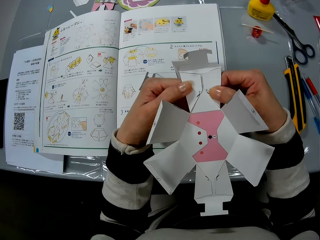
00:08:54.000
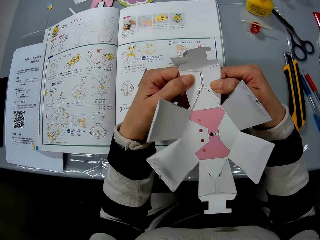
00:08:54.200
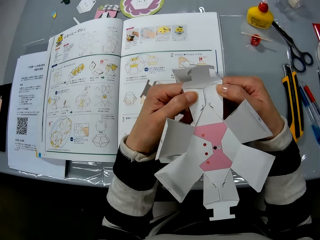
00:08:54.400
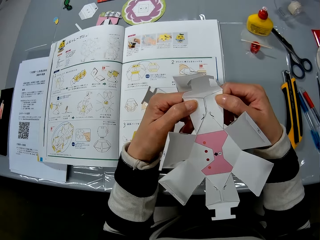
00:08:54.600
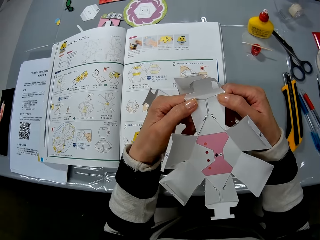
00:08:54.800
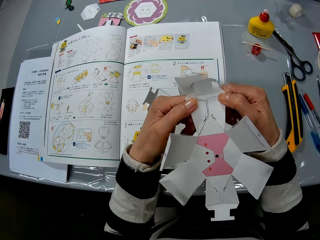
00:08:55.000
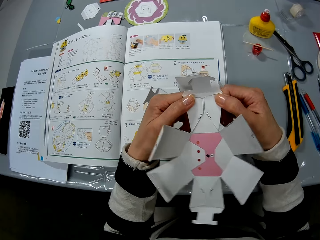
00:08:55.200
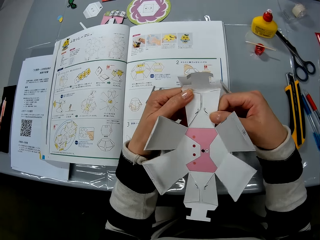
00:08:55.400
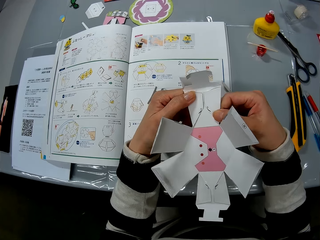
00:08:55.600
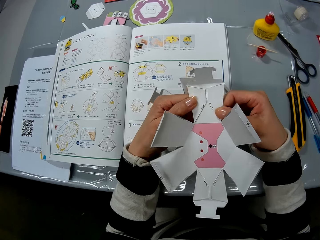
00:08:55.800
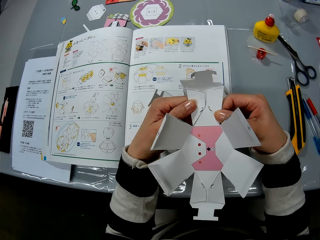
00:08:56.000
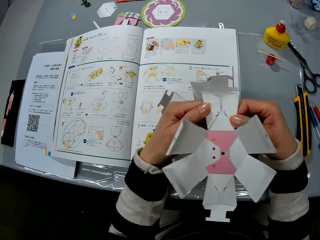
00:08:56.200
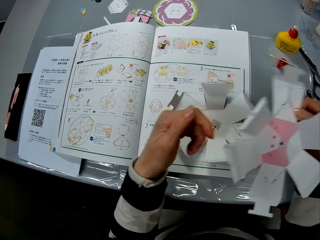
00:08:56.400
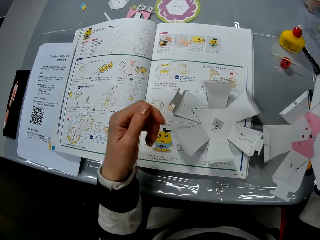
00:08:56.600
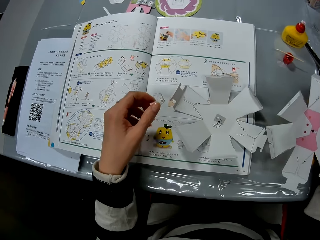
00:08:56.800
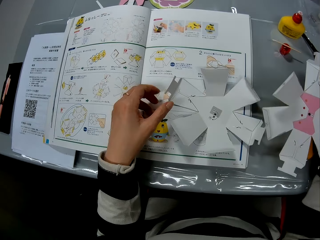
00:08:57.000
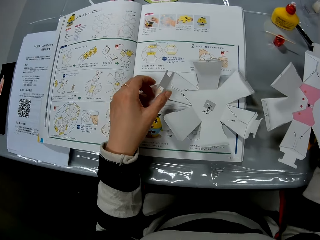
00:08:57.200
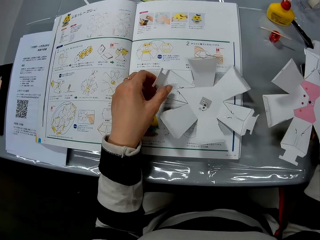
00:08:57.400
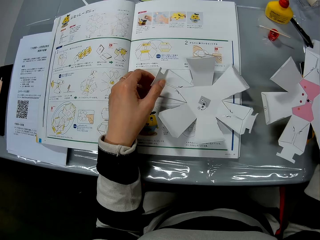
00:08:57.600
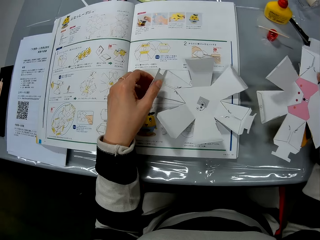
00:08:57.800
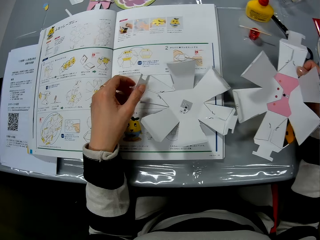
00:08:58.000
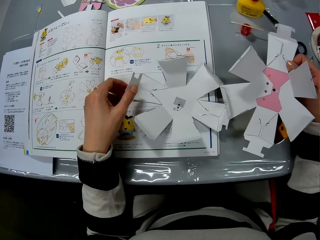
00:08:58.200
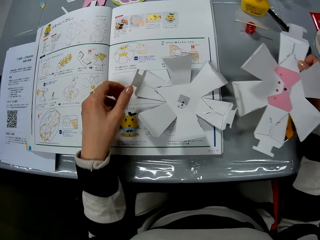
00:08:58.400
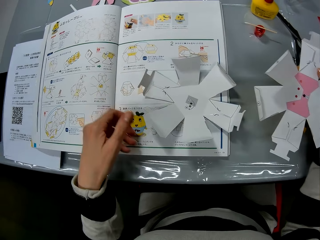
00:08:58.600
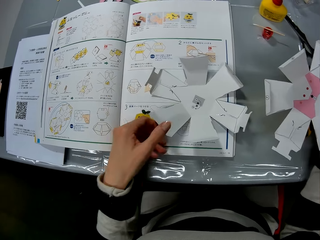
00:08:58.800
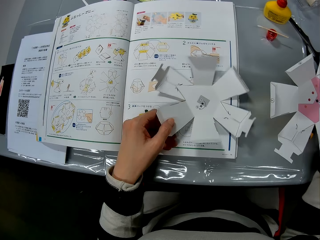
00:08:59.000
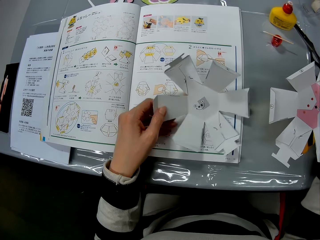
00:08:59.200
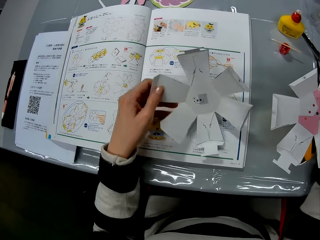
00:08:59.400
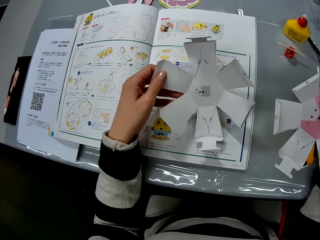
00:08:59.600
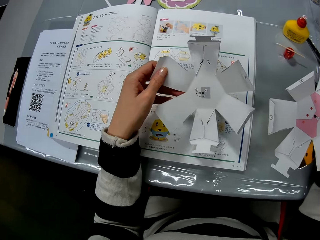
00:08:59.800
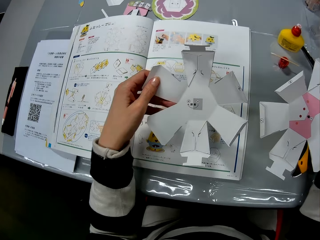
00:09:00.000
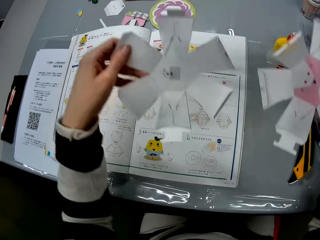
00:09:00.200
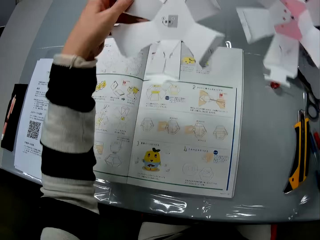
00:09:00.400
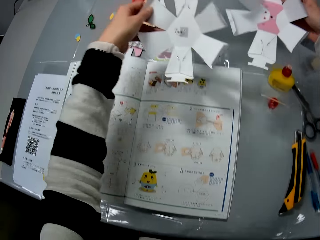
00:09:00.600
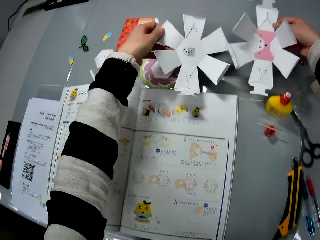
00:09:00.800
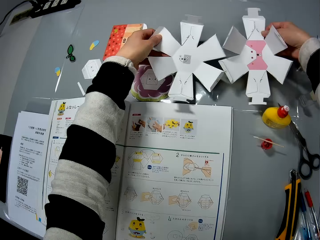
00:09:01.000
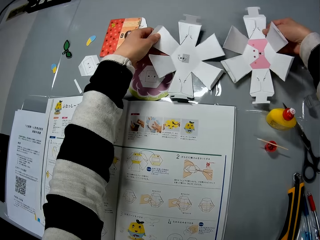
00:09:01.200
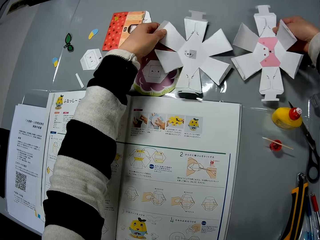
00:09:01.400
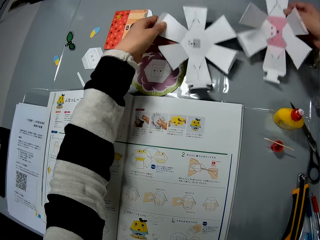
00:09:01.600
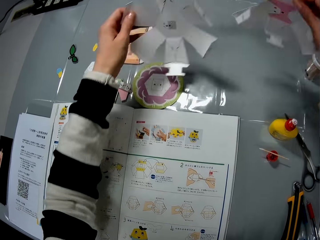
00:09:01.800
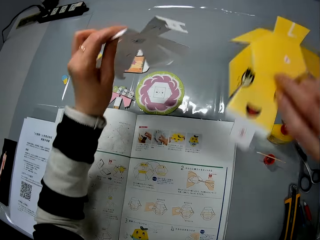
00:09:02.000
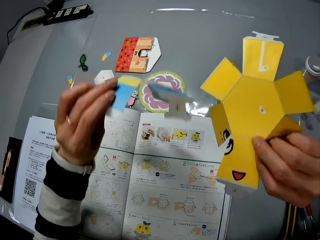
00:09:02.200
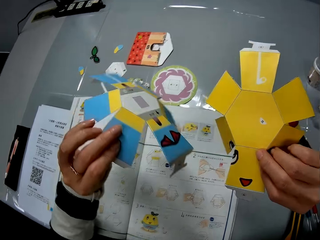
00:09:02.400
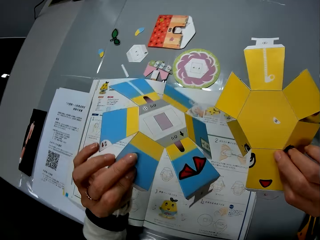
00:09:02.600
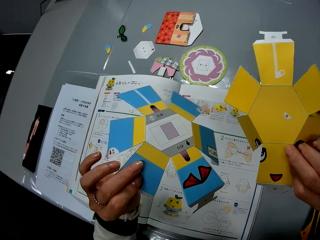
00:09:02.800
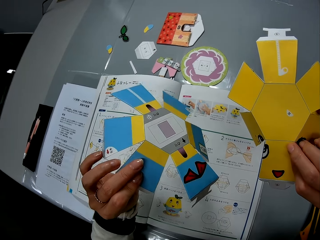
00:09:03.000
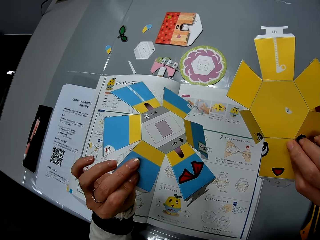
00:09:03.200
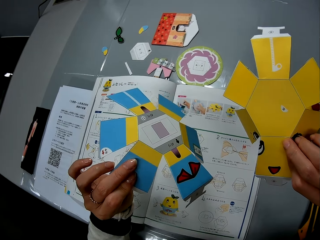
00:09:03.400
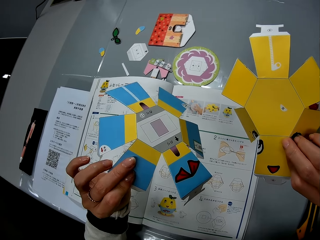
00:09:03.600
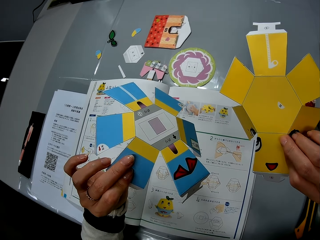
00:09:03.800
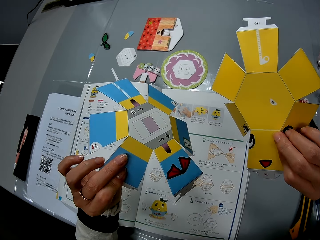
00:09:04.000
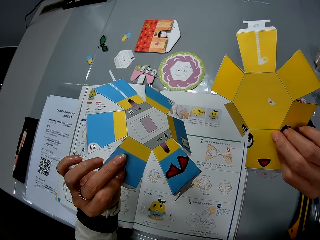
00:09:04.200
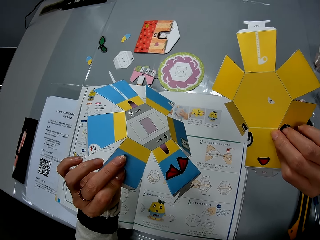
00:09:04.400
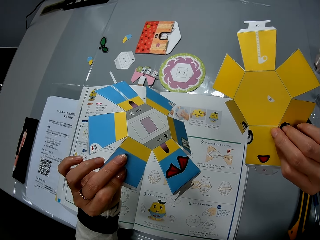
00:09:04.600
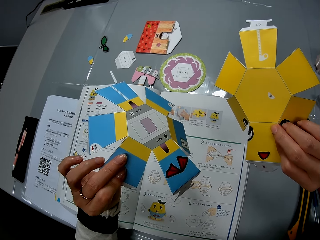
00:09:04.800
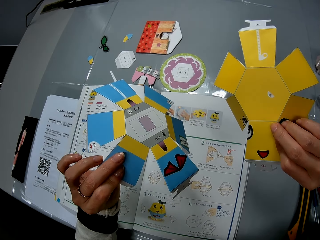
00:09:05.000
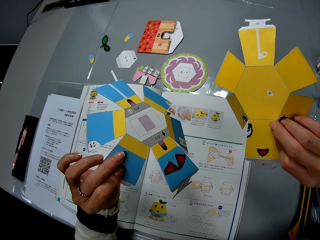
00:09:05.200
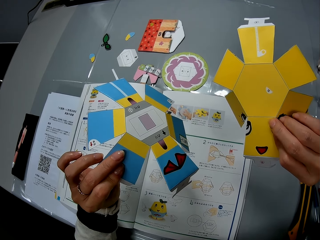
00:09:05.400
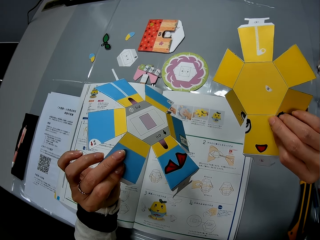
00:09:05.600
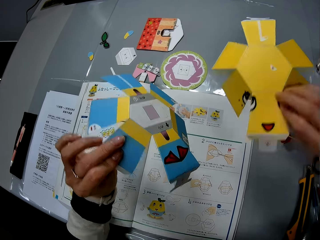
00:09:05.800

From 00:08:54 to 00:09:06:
The camera wearer moves the craft paper sideways to her right. She picks up another craft paper or decoration from the instruction manual with her left hand. She drops the craft papers on the table. She turns over the craft papers in her hands, lifts the decorations and checks the craft papers in her hands.

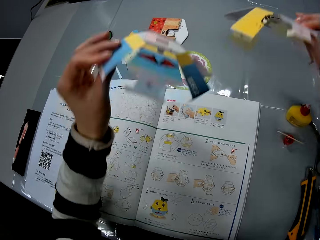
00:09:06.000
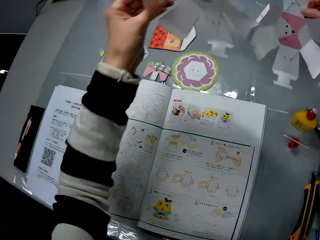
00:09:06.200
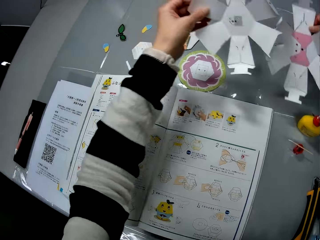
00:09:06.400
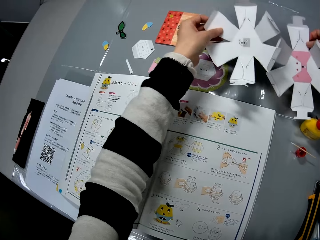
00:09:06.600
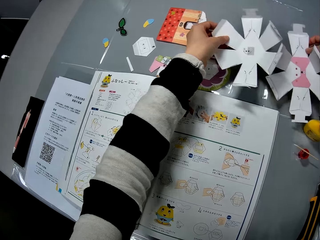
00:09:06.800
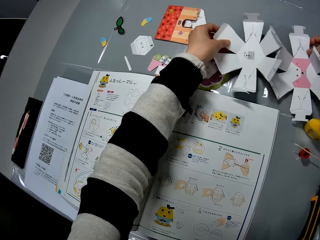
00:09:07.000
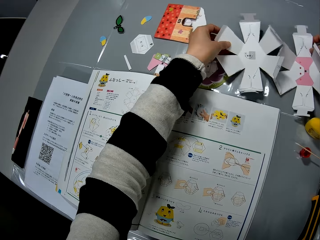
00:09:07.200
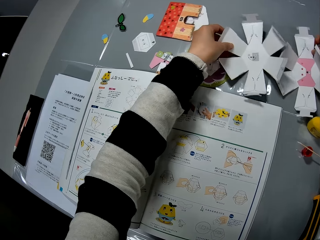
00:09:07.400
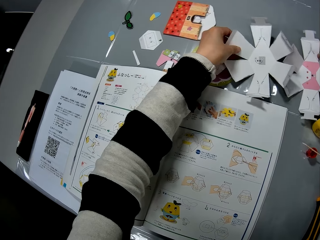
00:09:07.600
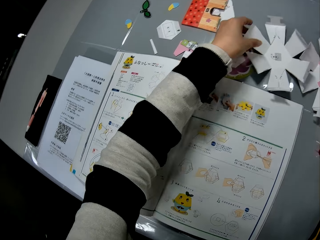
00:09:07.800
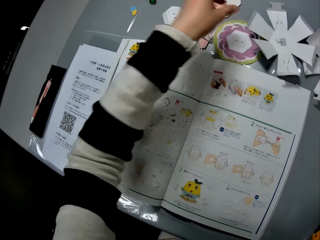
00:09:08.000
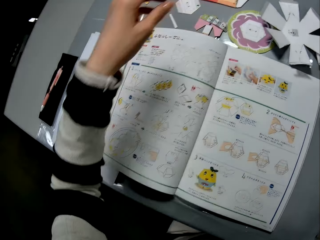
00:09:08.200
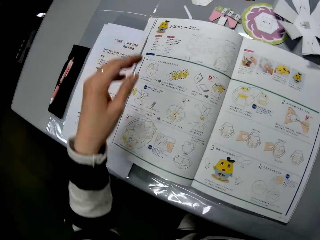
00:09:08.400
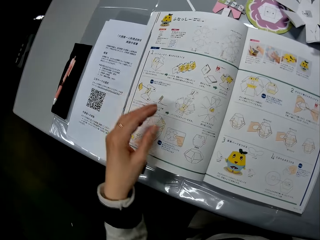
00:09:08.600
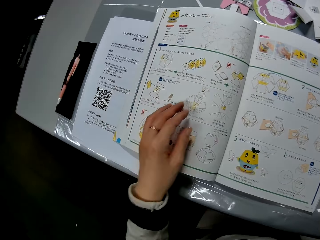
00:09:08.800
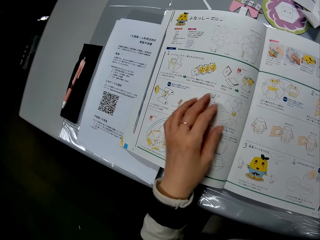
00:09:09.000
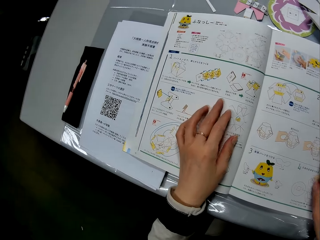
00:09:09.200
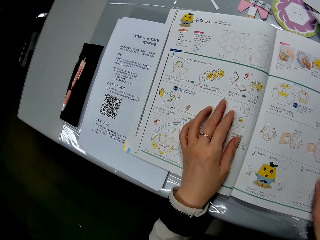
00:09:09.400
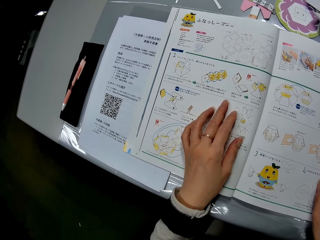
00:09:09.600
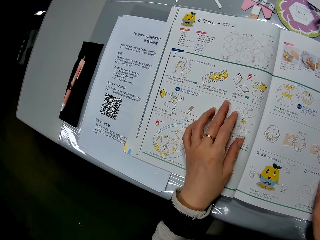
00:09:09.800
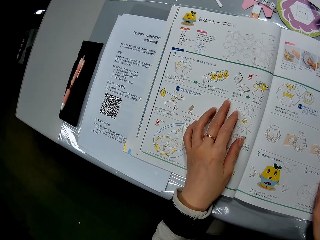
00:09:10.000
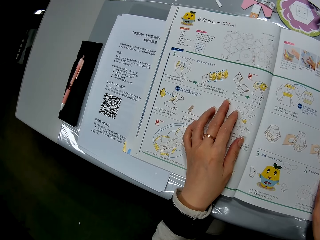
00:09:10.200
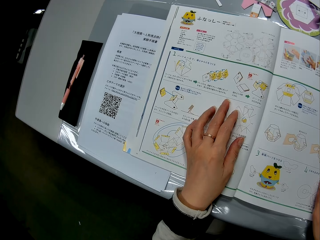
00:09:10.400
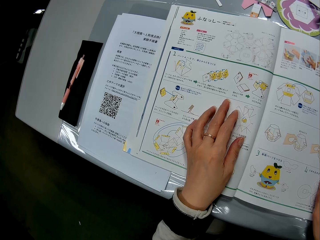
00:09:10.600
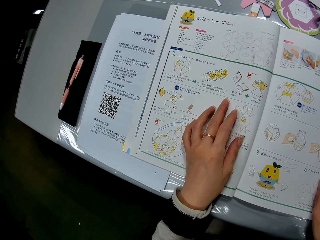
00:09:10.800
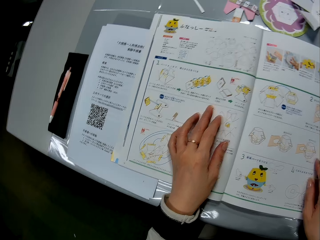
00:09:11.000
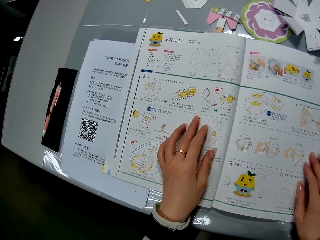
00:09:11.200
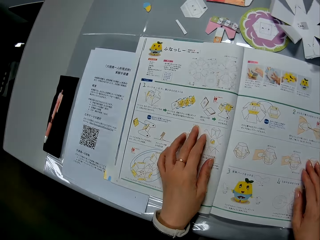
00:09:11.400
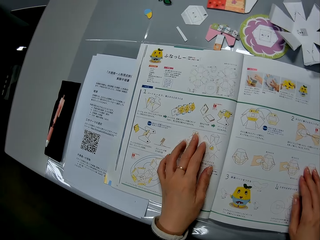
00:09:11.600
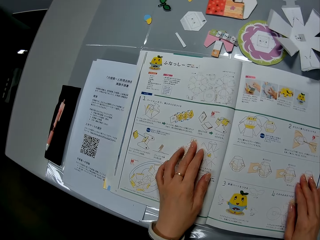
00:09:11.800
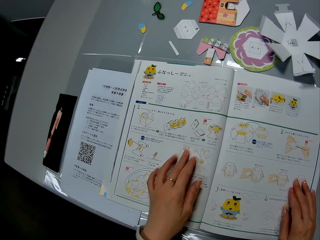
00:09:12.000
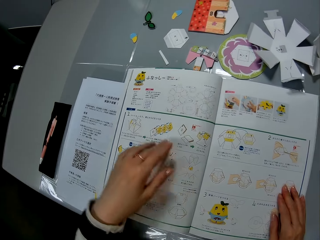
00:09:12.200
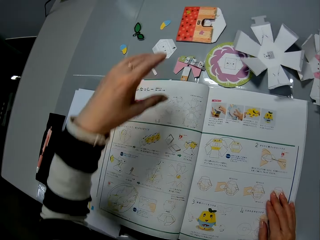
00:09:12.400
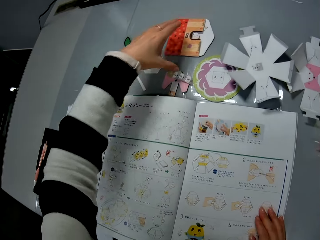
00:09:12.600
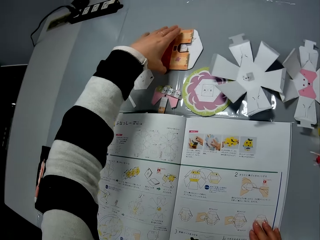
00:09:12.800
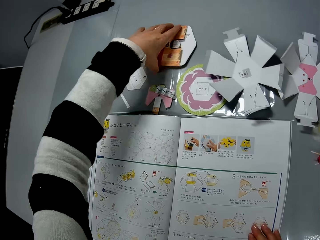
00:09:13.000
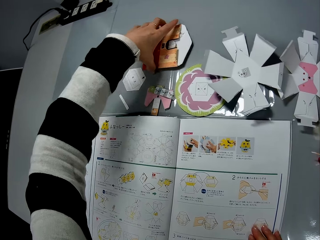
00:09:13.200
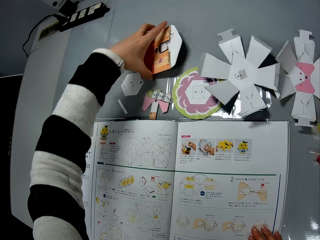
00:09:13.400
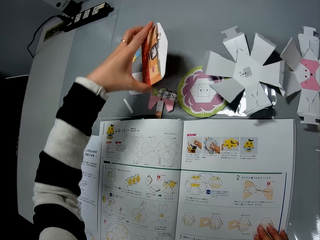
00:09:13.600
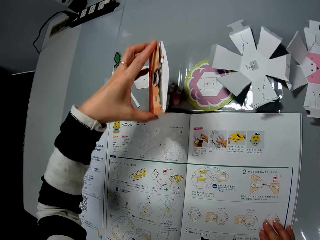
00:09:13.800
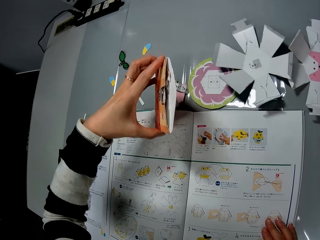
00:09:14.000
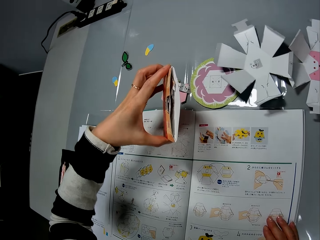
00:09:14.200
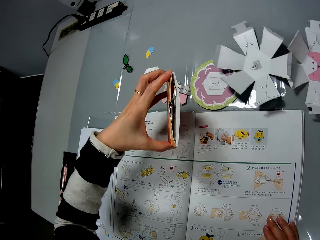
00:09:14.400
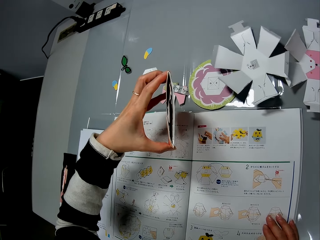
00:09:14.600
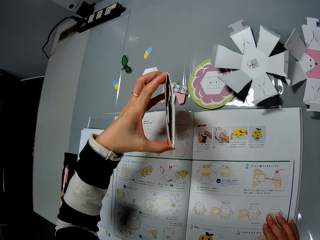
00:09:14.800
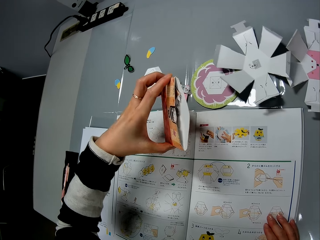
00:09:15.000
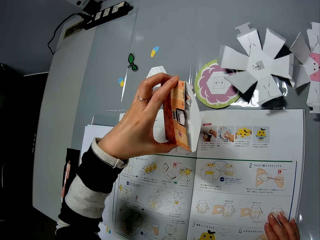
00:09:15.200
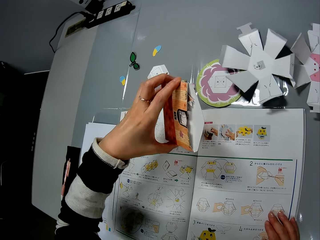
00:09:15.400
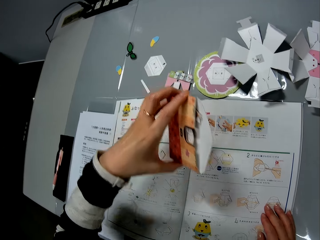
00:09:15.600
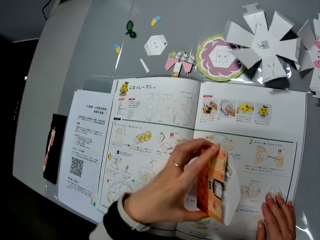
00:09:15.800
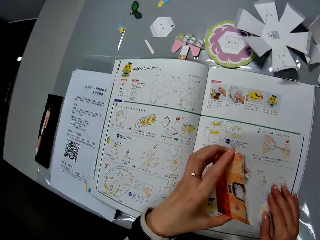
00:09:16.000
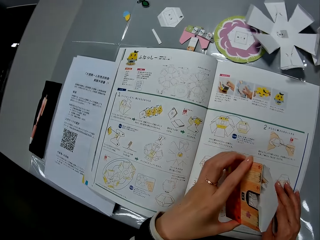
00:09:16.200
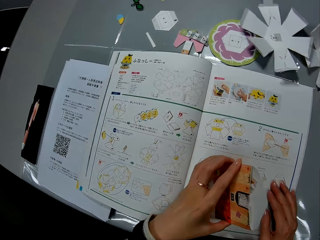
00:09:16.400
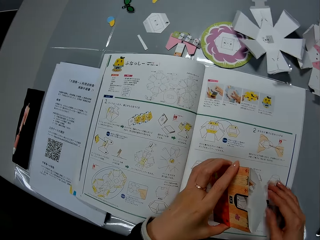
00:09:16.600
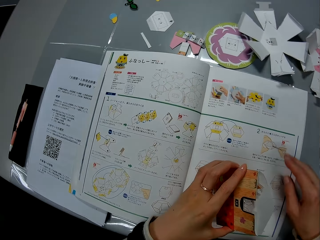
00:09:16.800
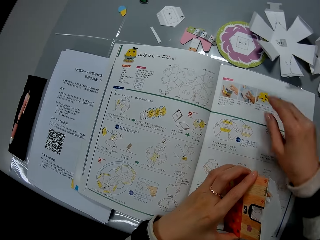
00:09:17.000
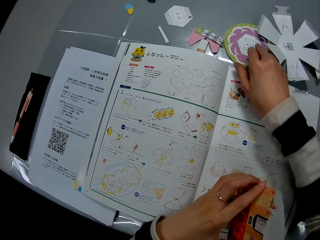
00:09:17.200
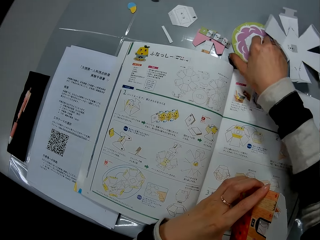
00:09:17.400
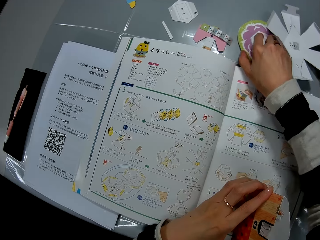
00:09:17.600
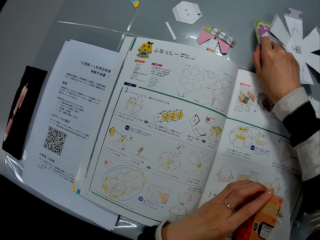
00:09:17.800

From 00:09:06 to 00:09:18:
The camera wearer drops the craft papers on the table. She places her hands on the instruction manual or book. She reads the book. She picks up an envelope or decoration from the table with her left hand, holds the decoration and checks the envelope in her left hand.
